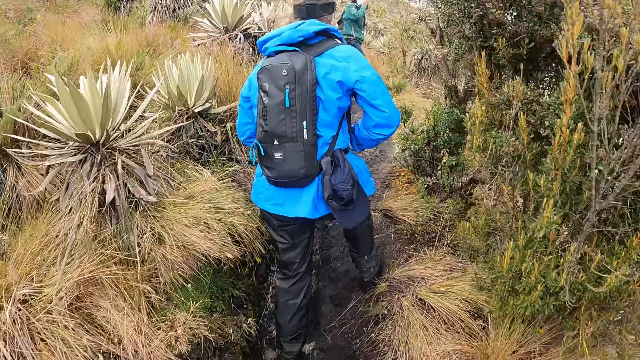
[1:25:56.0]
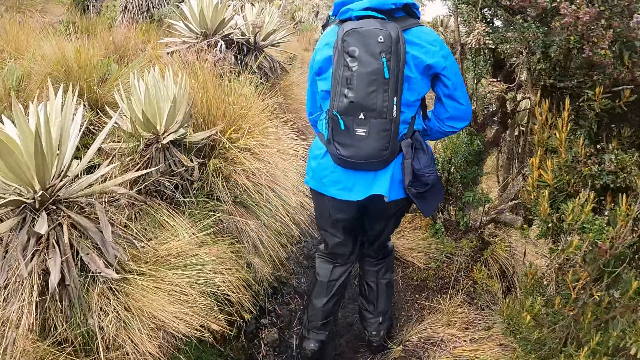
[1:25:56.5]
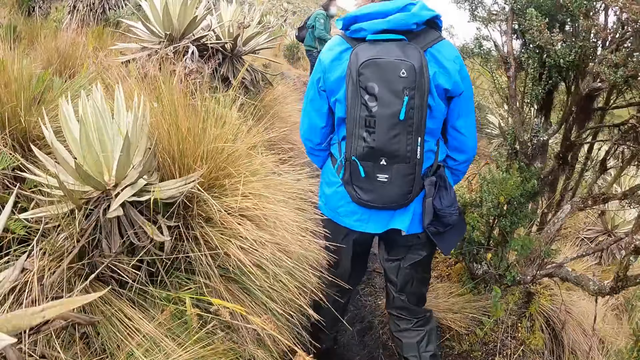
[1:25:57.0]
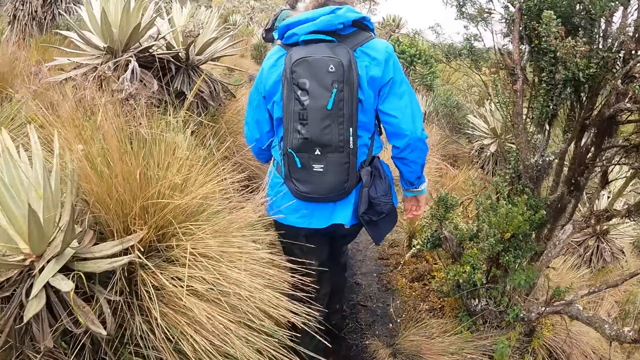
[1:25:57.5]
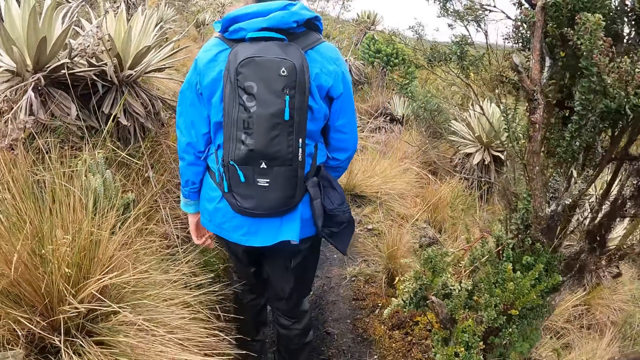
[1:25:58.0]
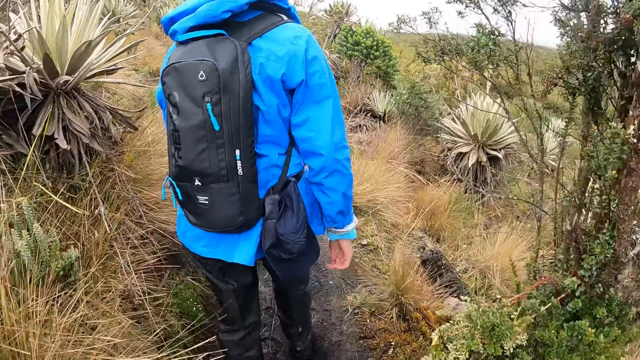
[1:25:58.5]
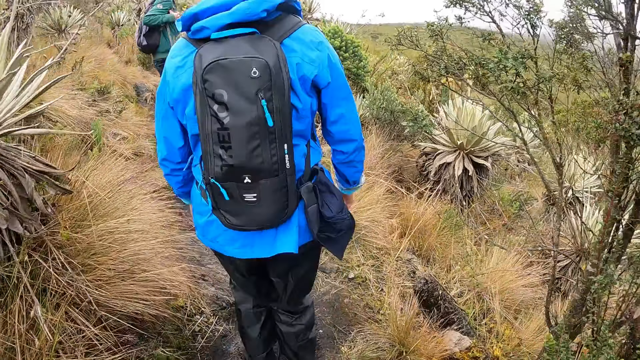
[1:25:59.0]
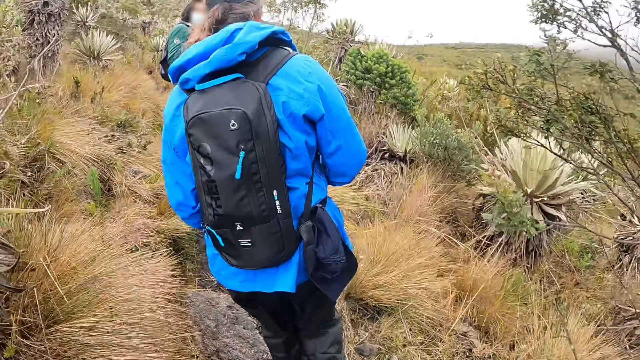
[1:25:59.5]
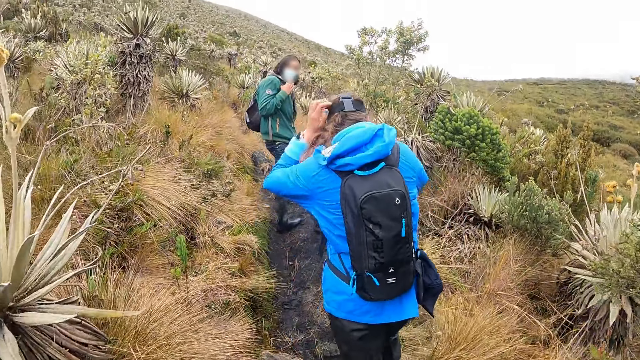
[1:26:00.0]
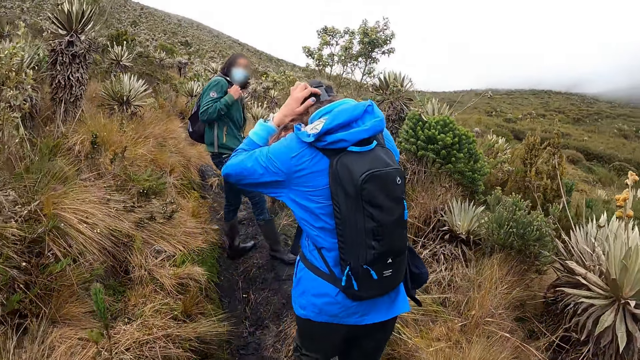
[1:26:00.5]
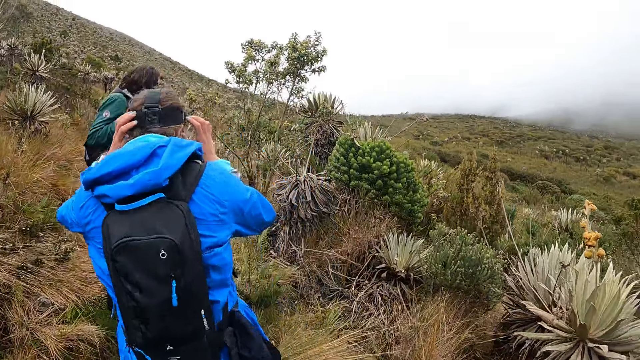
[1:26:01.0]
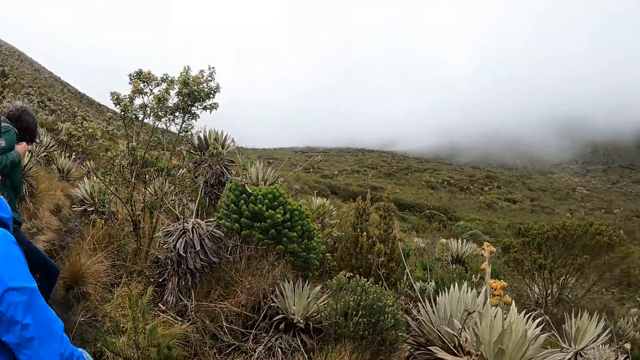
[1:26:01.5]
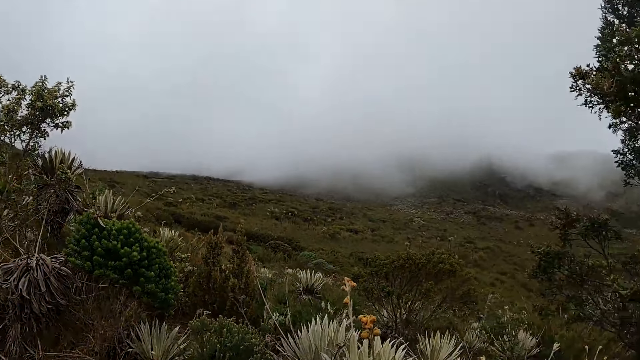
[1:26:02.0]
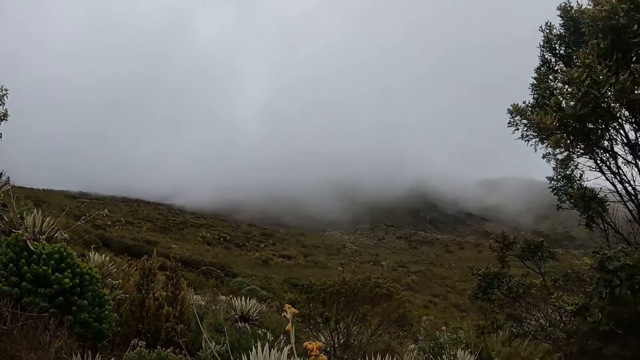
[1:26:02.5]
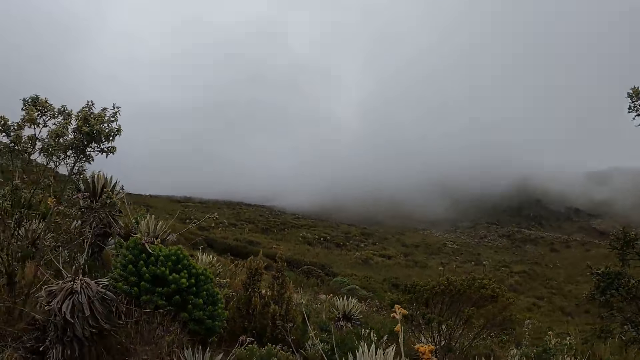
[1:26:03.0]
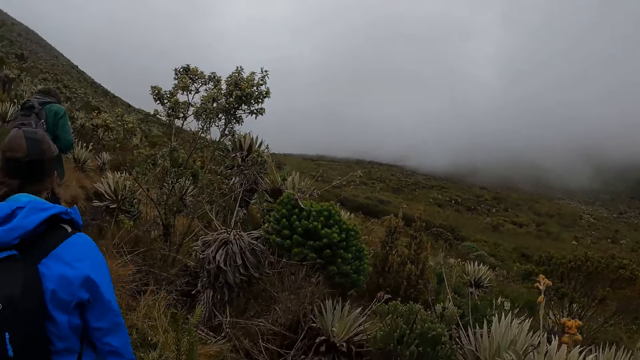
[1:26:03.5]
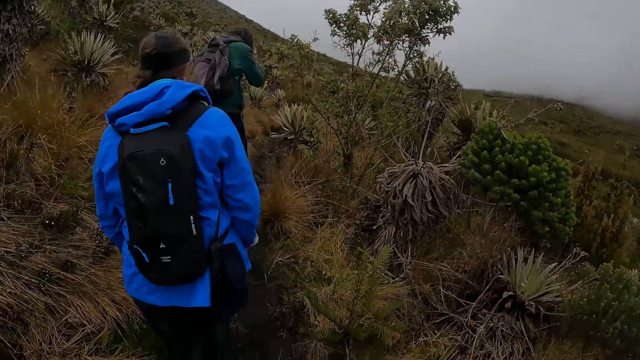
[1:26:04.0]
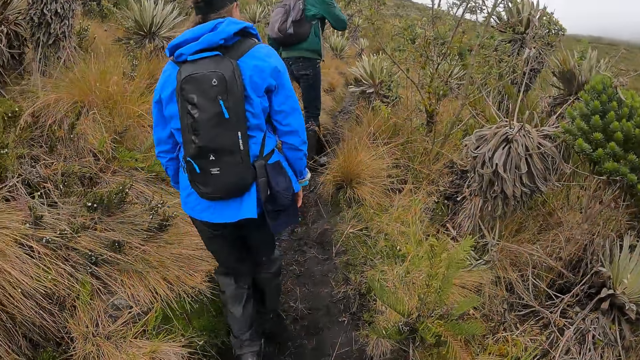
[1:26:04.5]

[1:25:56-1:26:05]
The woman adjusts a camera on her head with her hands.

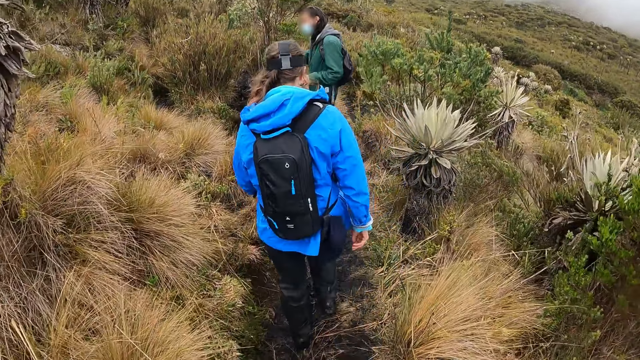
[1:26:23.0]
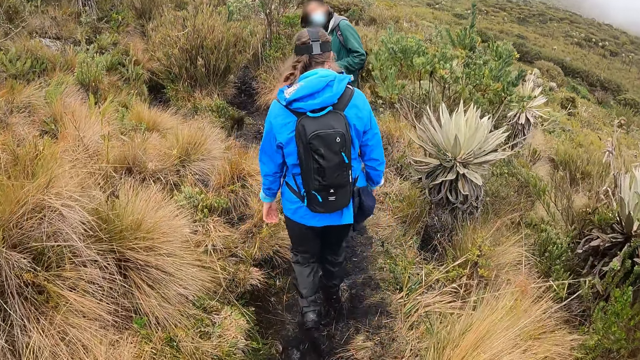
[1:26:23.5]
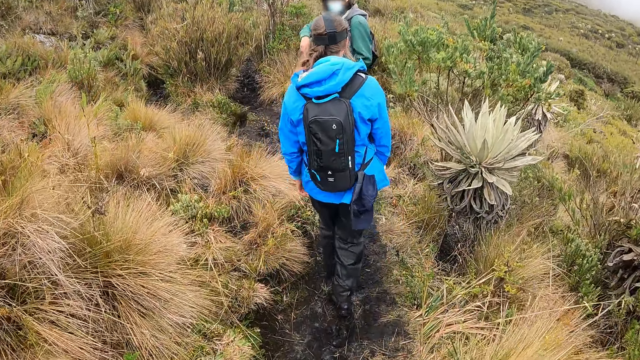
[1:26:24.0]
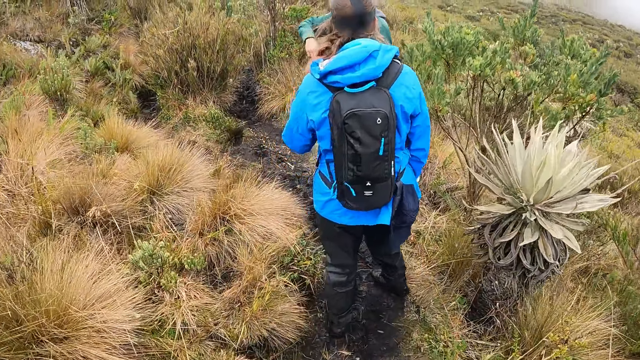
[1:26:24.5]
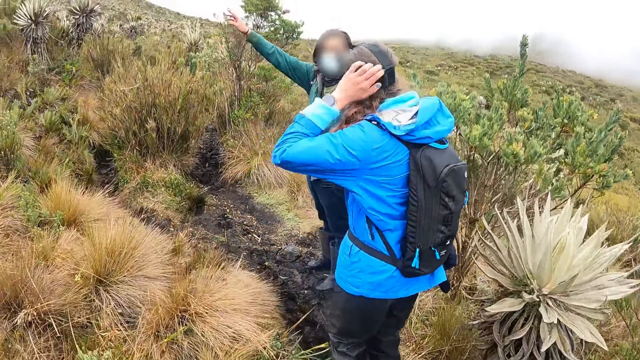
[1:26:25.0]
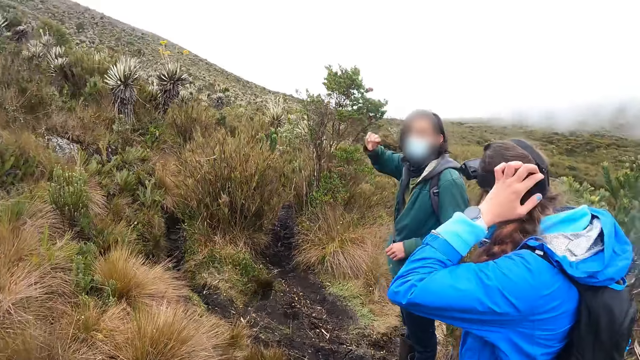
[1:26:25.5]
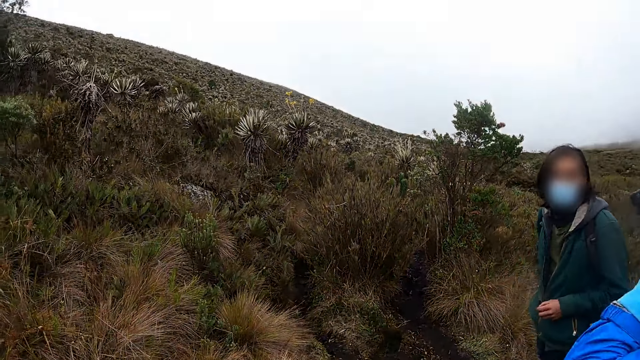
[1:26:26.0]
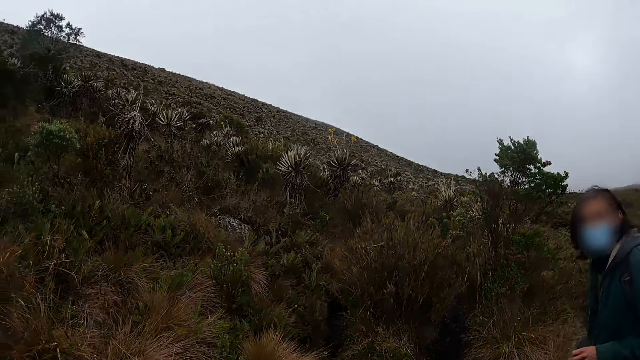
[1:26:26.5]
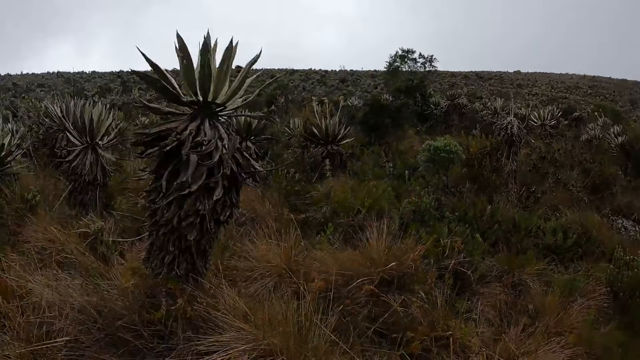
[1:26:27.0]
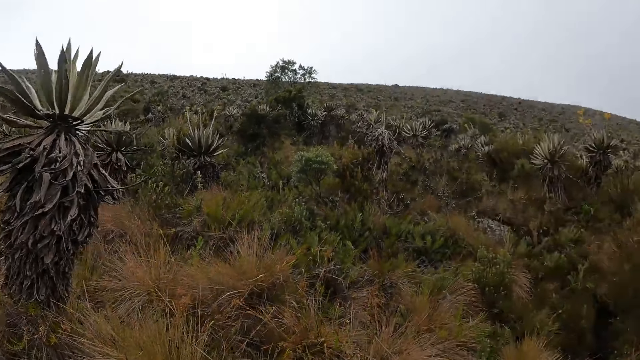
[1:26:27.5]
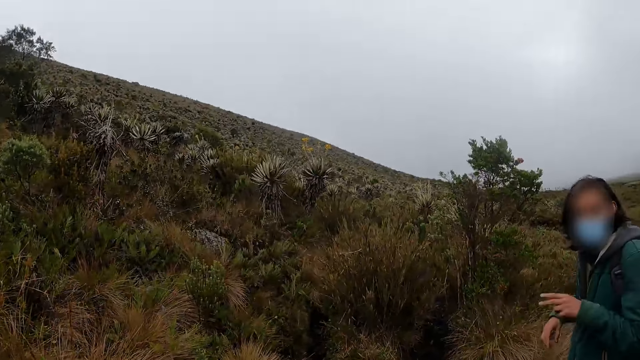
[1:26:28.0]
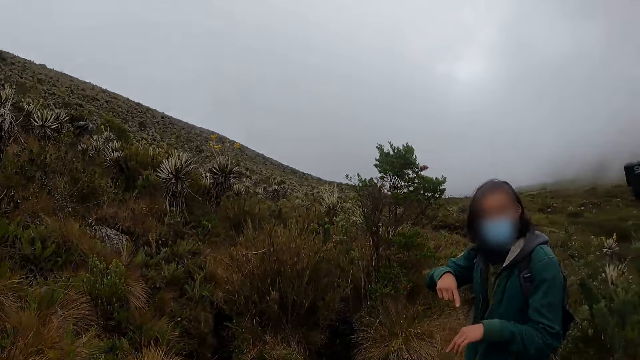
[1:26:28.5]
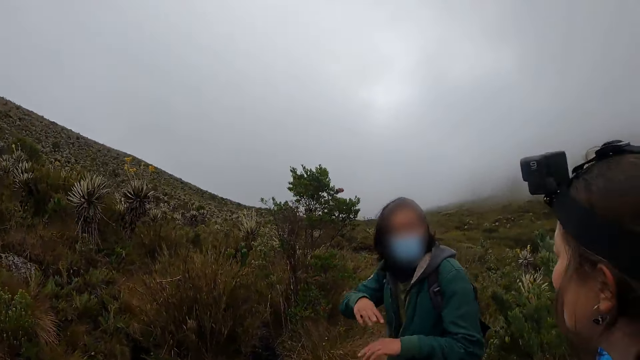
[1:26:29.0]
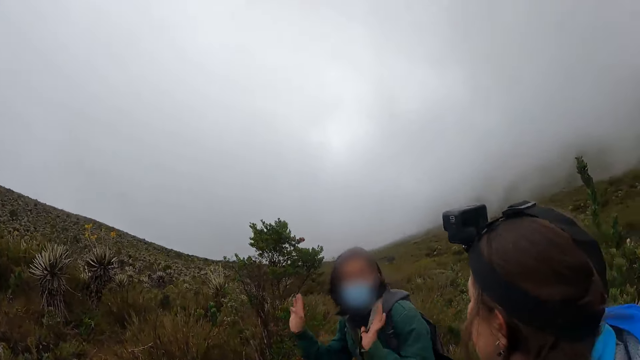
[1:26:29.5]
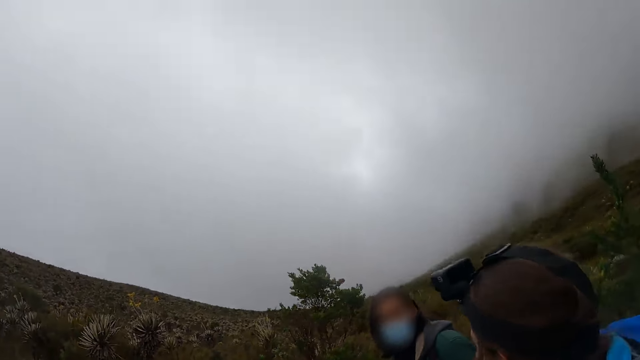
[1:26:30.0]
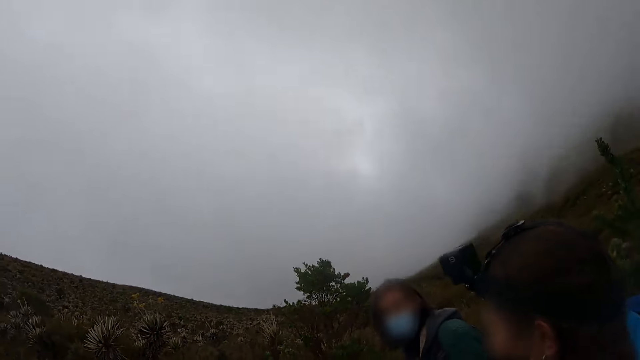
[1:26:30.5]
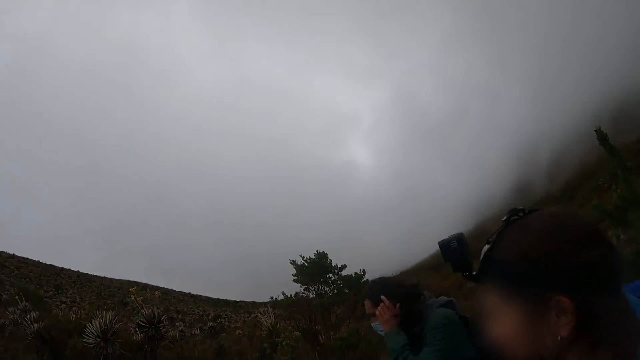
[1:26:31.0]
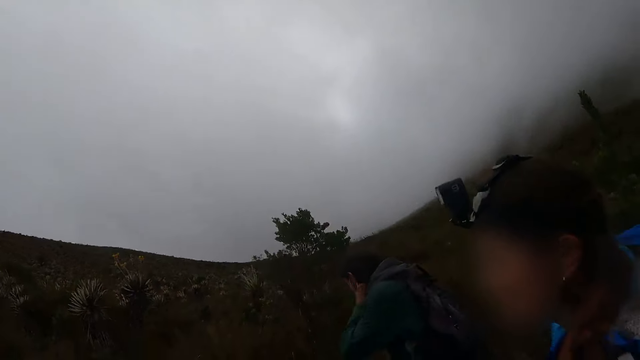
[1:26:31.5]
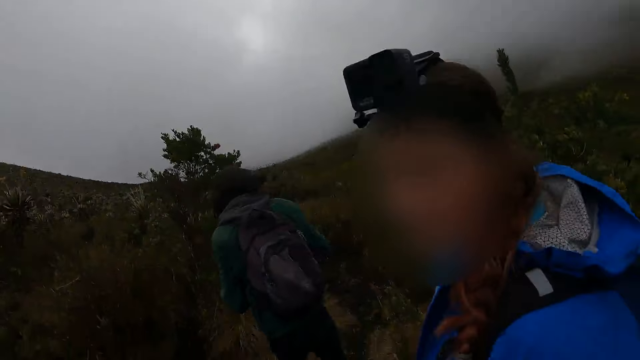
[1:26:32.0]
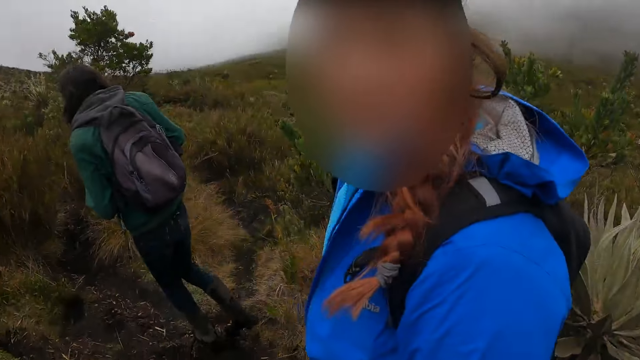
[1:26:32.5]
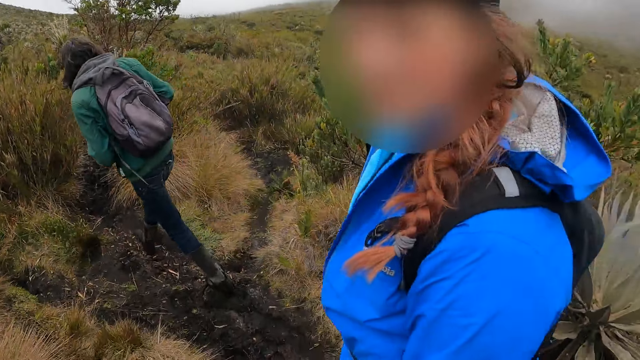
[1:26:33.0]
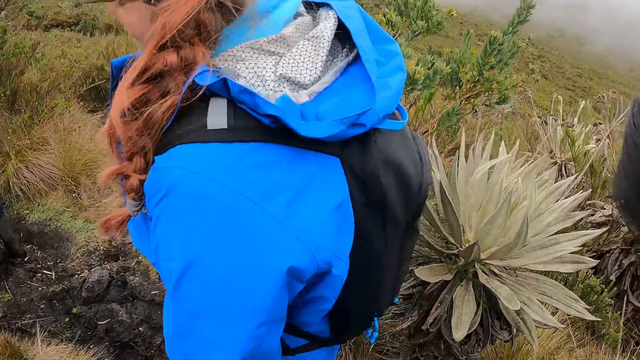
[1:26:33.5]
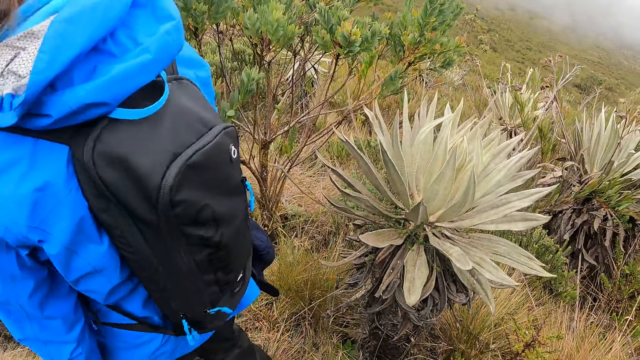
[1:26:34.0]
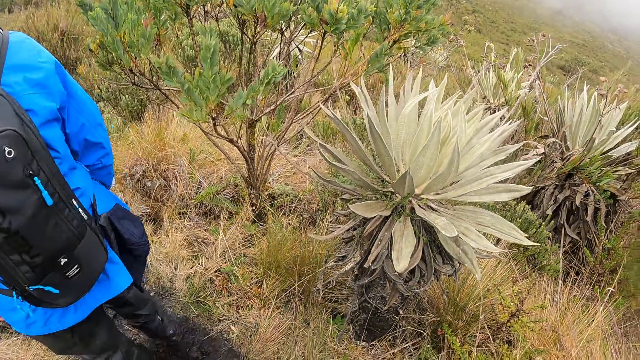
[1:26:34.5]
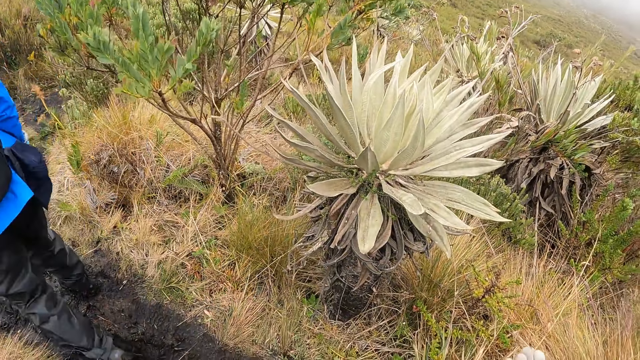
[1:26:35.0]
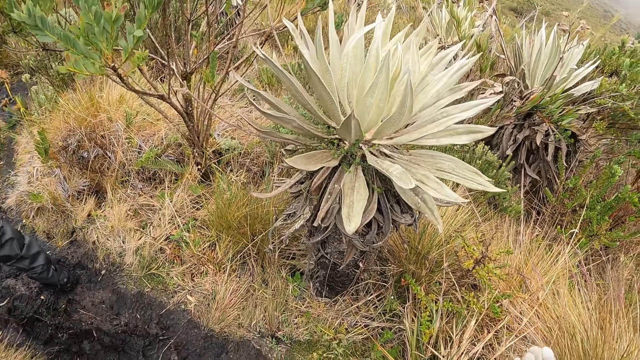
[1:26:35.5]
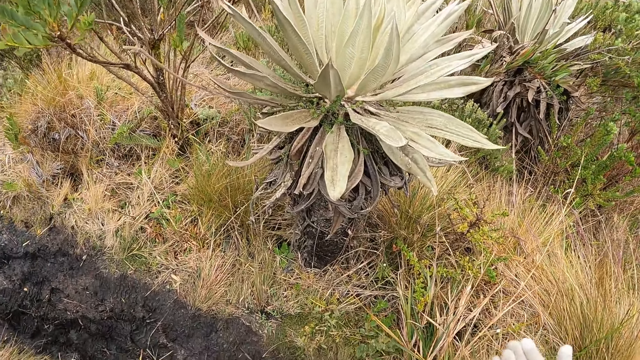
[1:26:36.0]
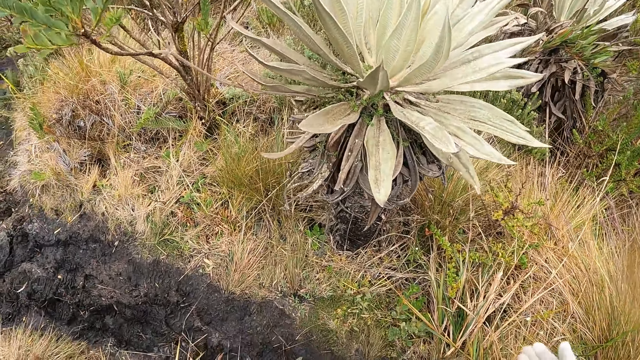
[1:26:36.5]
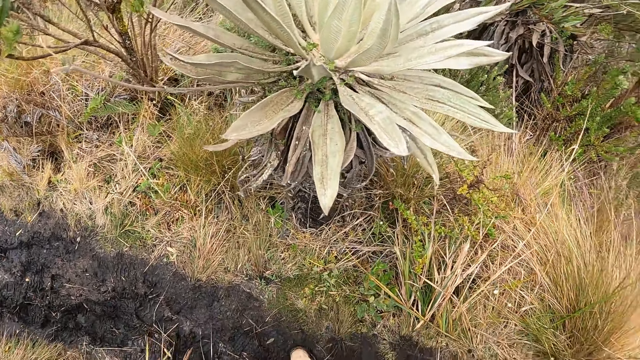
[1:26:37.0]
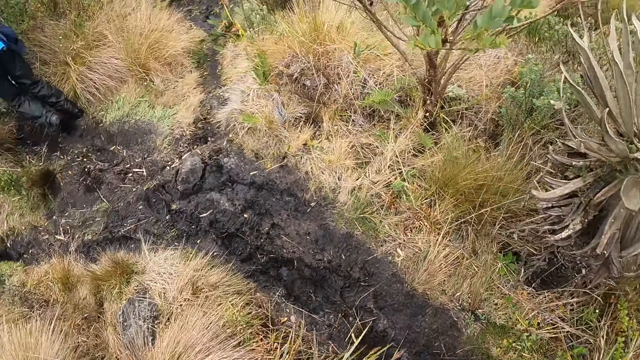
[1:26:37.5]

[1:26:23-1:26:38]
A man motions with his hands. The woman adjusts the camera on her head with her left hand. The camera wearer stands on the path in the forest. The man adjusts his hair with his left hand. The woman stands on the path in the forest. The camera wearer stands on the path in the forest.
